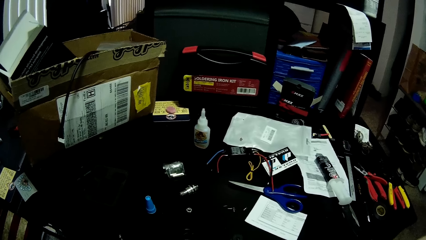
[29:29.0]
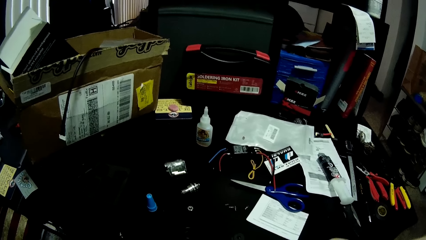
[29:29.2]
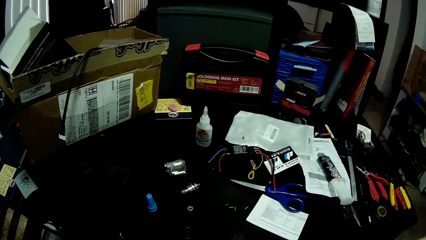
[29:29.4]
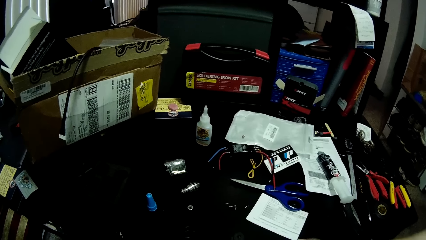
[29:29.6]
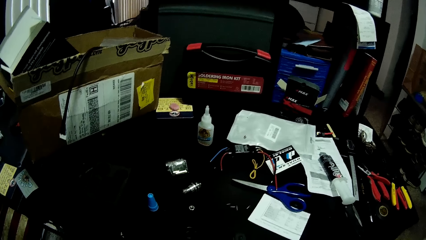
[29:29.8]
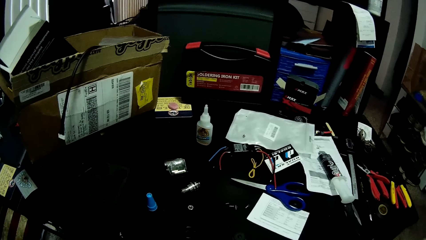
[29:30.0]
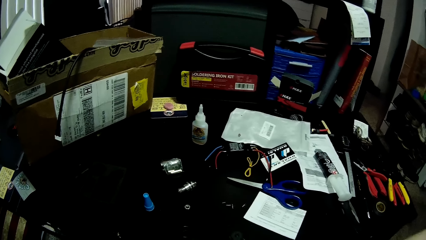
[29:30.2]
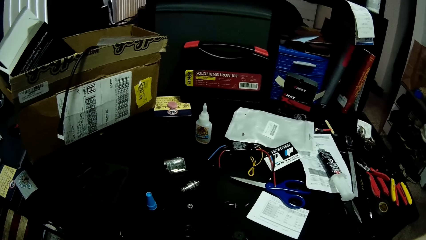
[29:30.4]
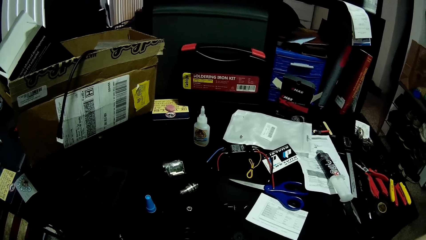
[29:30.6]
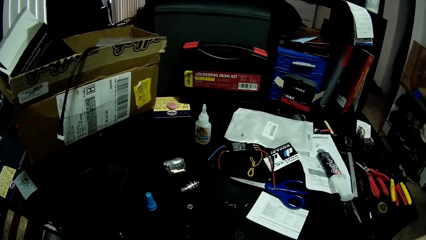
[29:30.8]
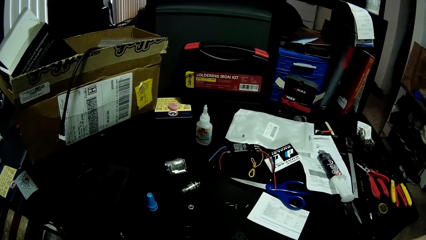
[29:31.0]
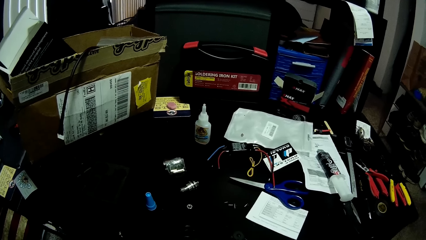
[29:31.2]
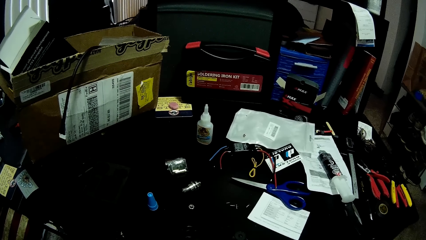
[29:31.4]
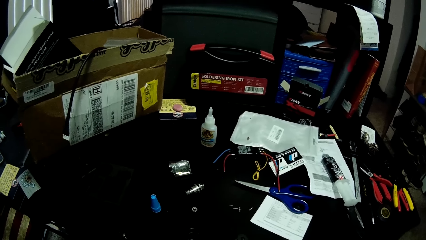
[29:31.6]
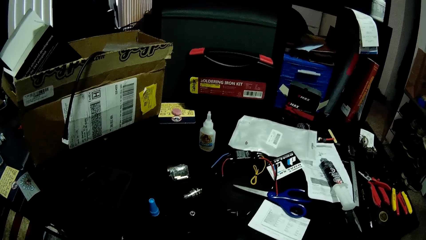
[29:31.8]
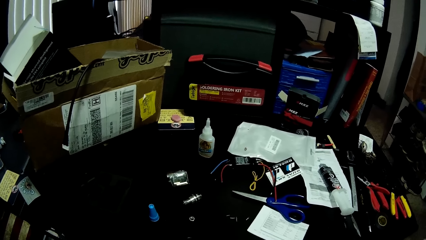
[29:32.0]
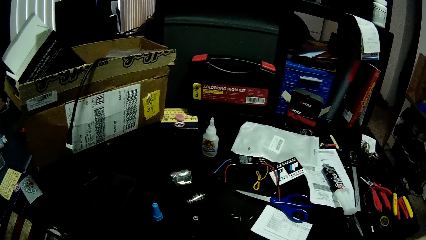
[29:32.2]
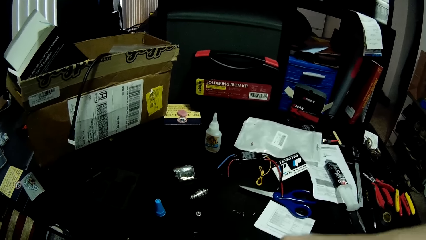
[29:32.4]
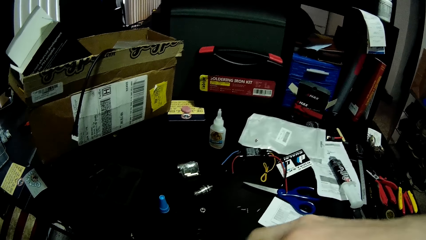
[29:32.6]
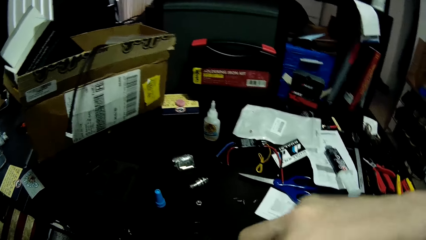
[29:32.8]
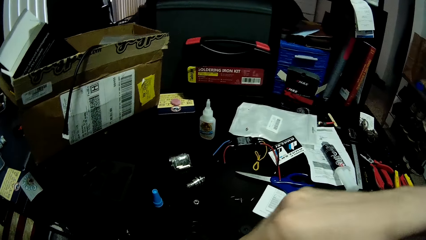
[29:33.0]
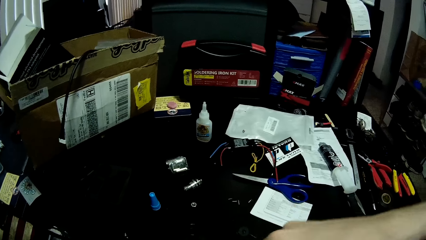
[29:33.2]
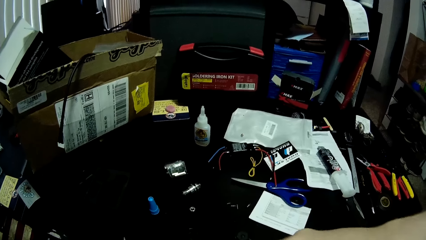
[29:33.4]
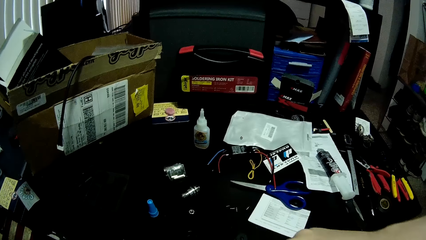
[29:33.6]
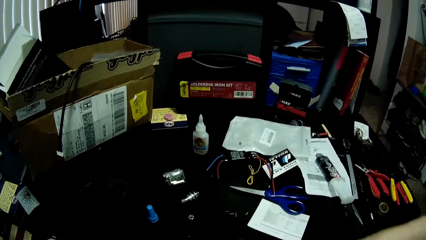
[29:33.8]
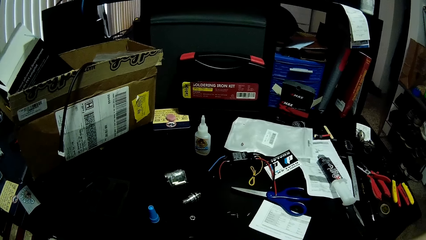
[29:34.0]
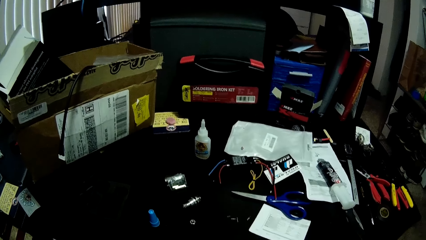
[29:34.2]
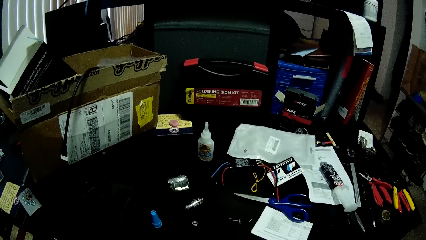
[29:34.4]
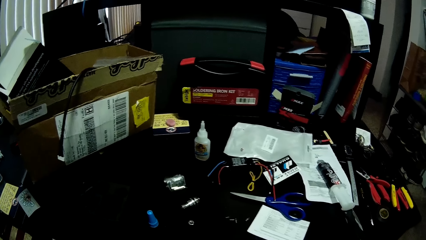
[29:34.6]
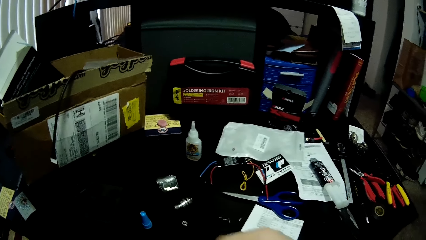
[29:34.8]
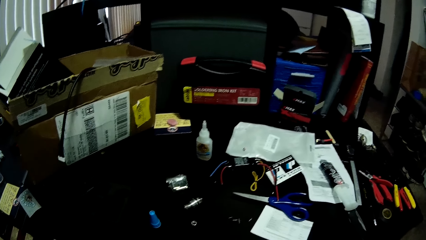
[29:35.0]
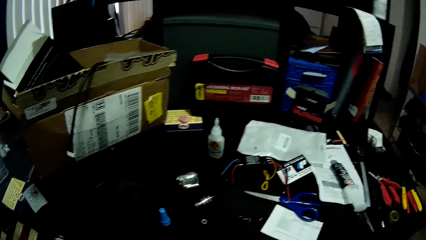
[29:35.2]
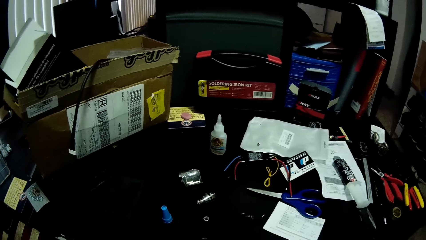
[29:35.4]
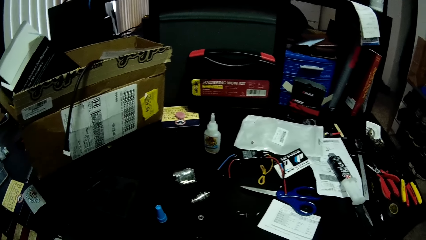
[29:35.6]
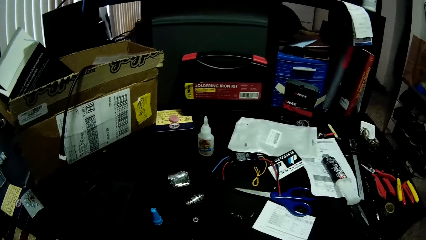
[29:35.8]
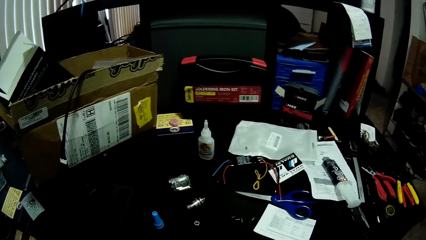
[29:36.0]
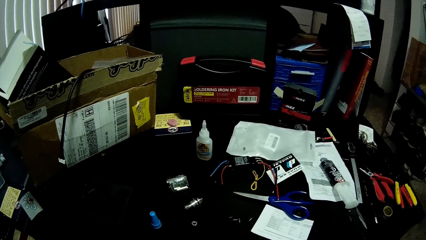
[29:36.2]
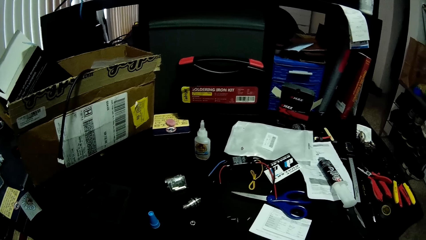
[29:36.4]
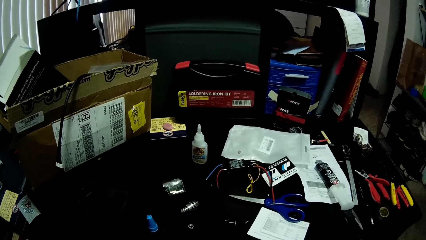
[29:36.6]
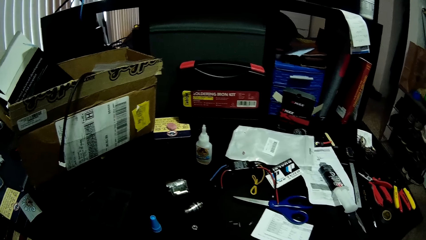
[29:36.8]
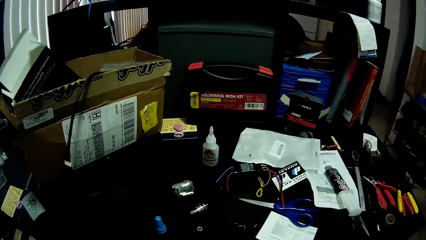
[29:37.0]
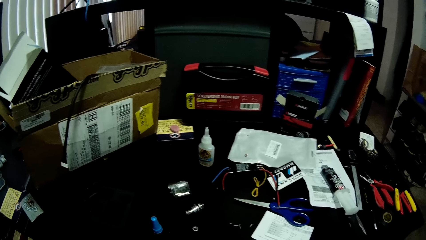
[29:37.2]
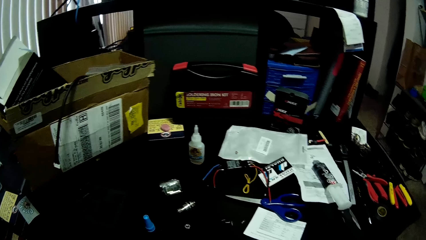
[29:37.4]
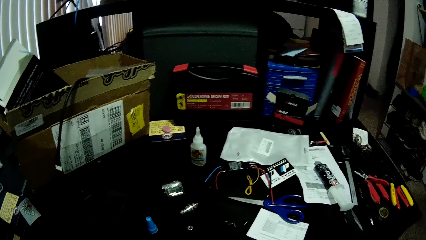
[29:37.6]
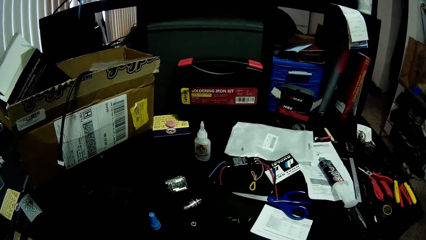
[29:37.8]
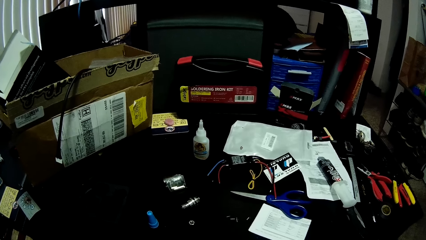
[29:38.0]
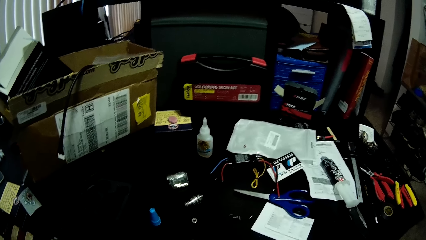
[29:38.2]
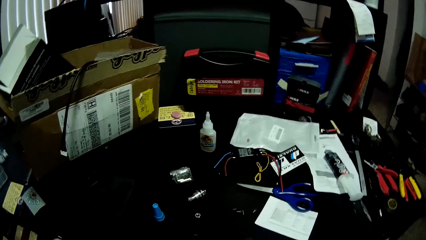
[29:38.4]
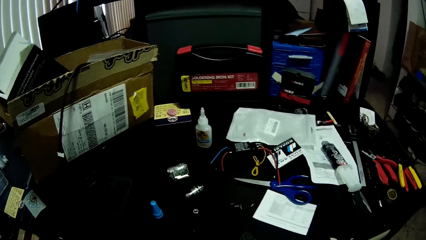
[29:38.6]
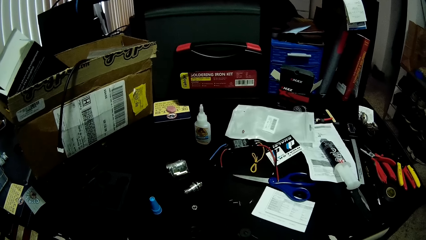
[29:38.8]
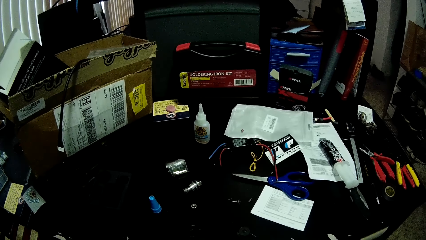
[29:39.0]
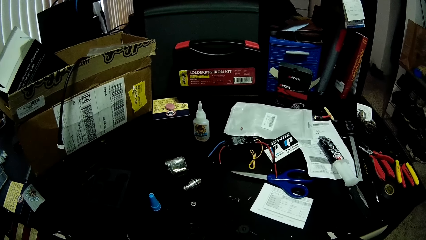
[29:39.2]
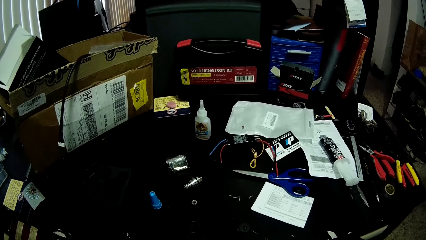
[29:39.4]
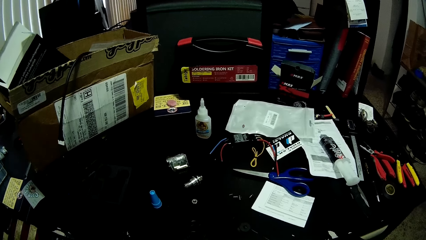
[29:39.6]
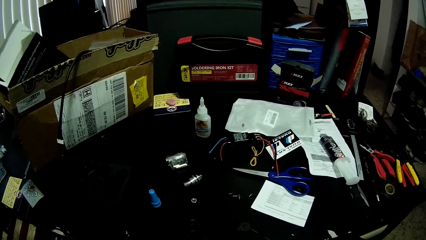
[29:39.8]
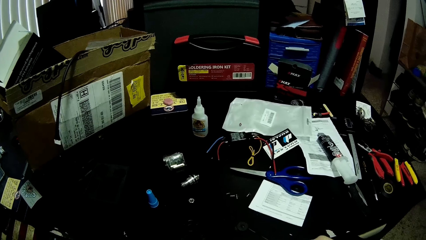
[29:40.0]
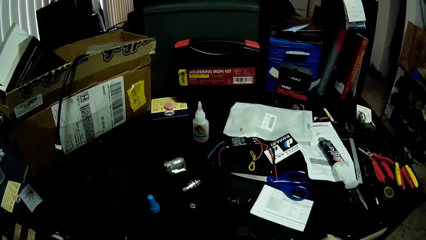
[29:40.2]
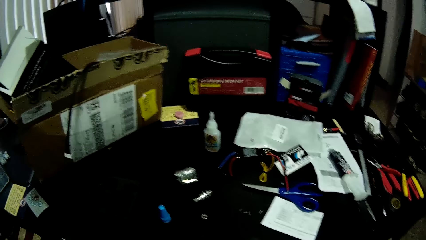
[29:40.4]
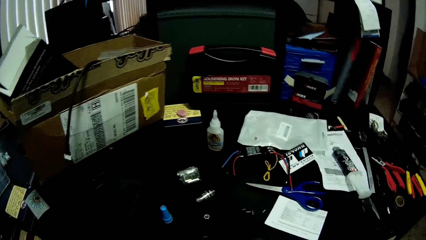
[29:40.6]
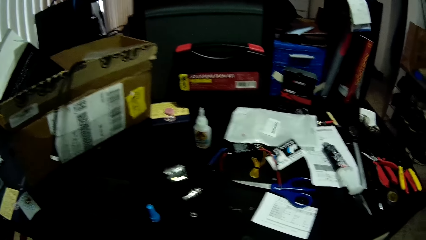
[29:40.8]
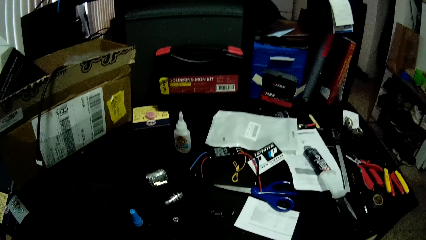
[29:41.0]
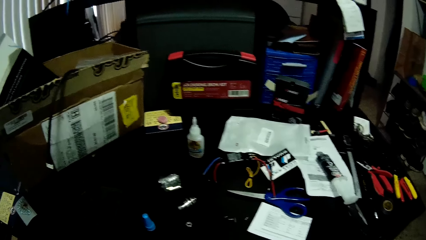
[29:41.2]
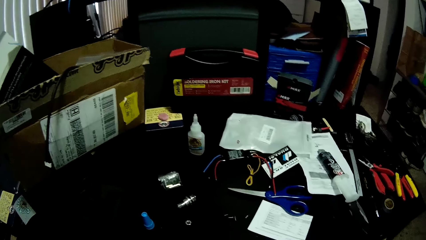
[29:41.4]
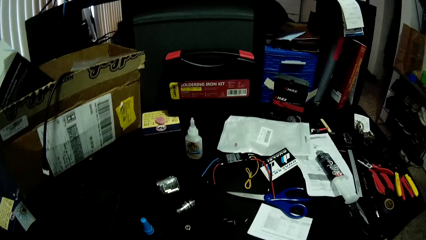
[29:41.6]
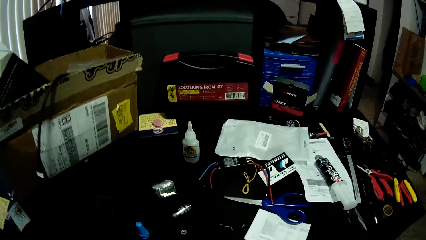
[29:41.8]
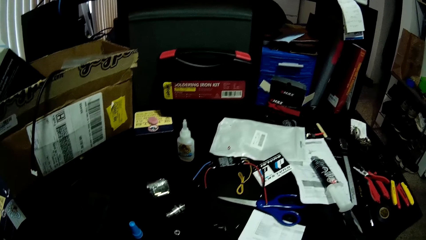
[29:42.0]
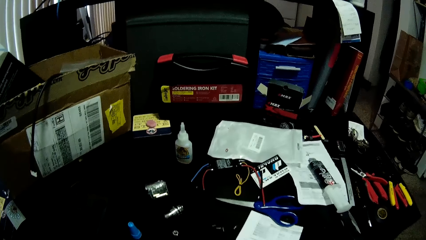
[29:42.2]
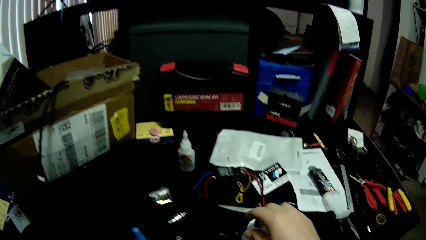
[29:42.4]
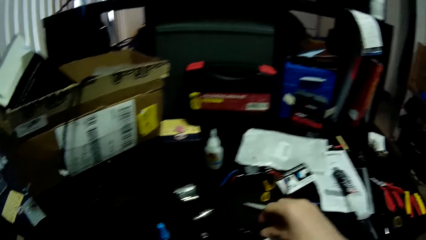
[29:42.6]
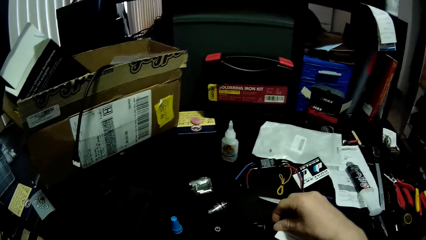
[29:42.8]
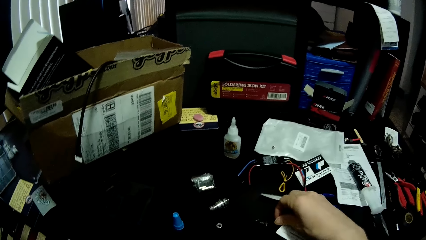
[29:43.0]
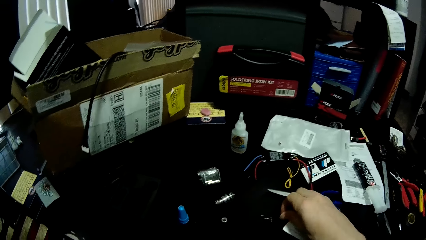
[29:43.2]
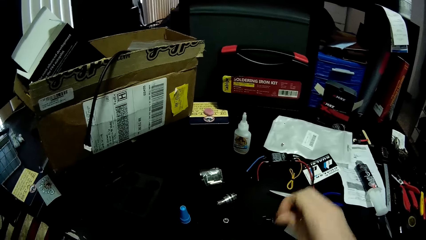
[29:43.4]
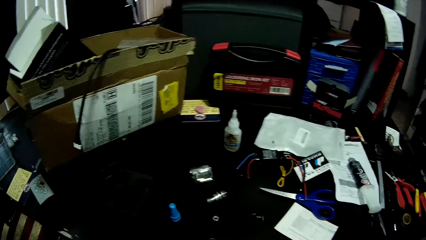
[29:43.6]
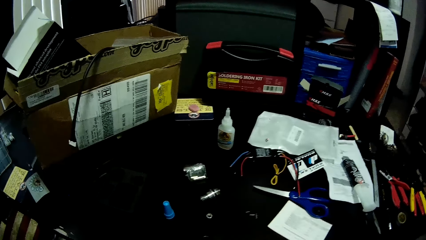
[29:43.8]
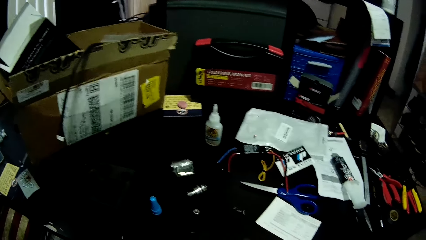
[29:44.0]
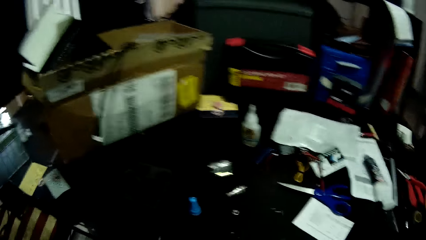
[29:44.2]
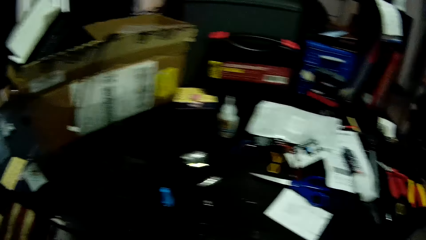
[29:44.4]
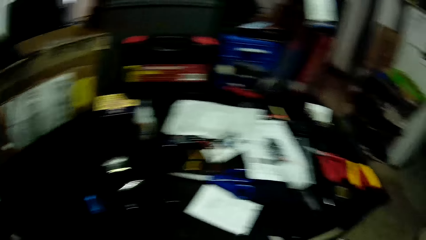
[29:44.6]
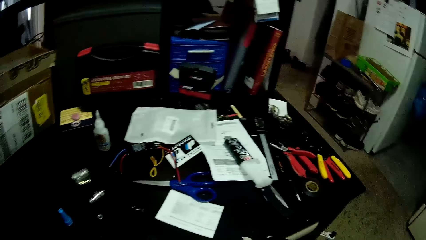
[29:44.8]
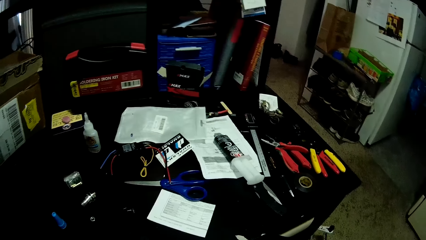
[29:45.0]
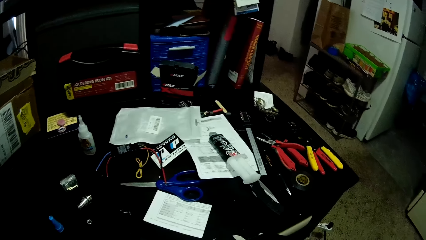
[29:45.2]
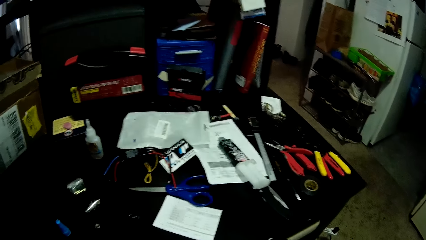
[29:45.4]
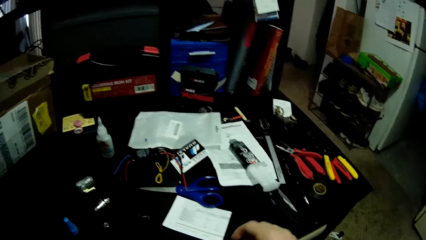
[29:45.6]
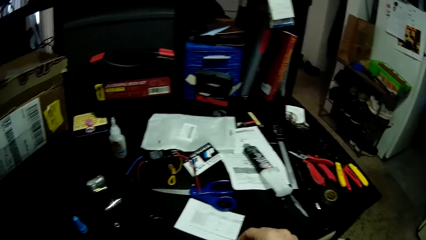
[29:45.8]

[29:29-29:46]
The camera wearer picks up a tiny part or screw from the table. They put the screw on the soldering battery.
